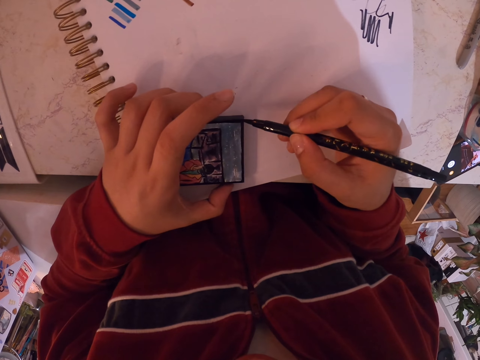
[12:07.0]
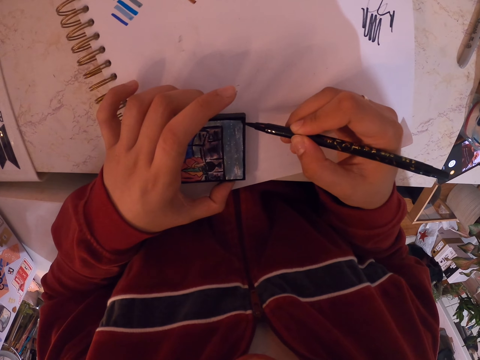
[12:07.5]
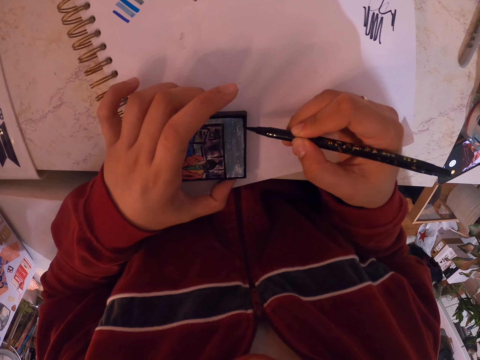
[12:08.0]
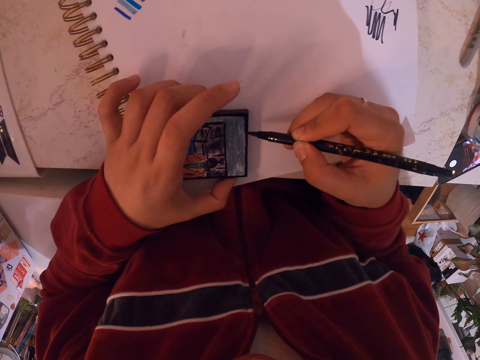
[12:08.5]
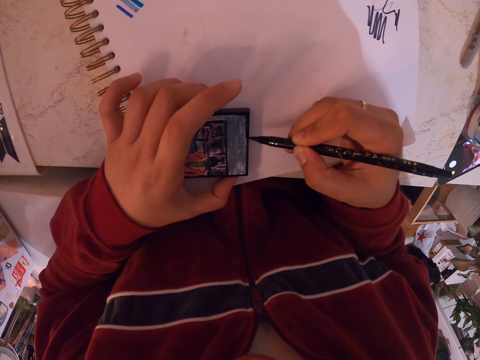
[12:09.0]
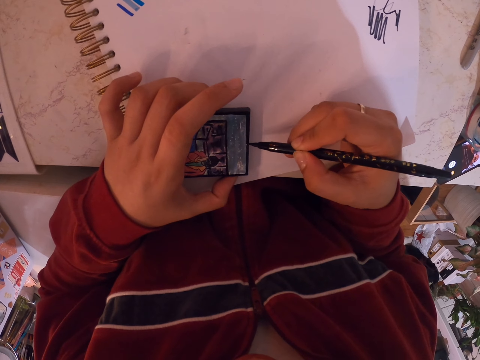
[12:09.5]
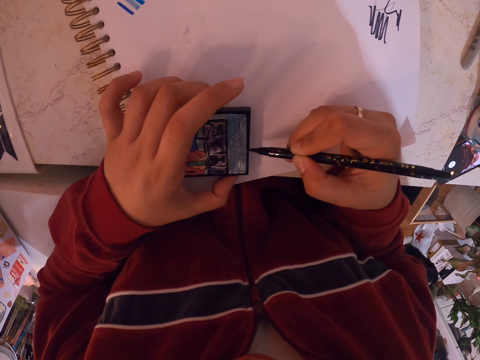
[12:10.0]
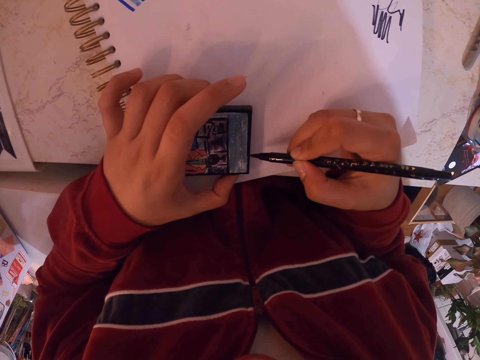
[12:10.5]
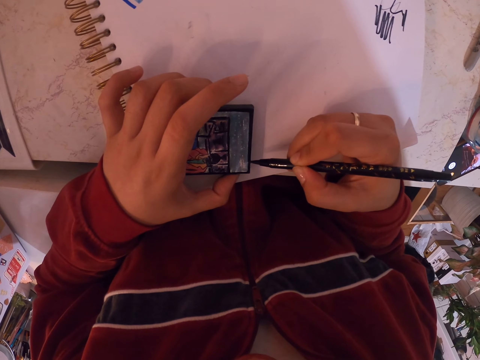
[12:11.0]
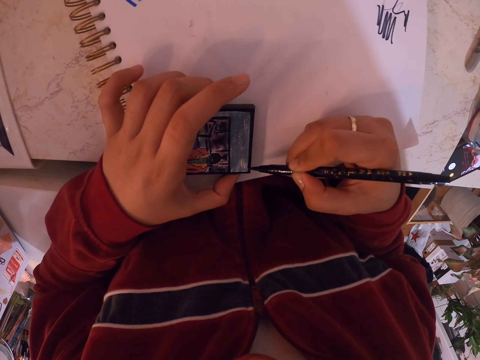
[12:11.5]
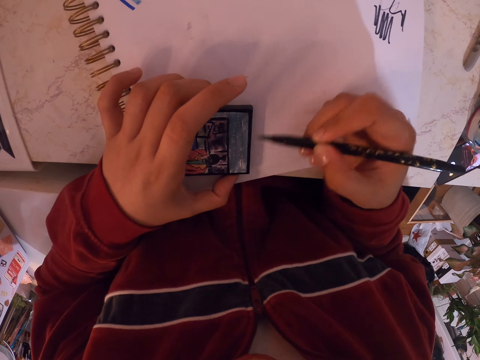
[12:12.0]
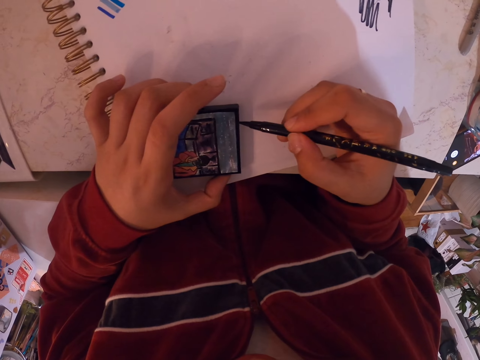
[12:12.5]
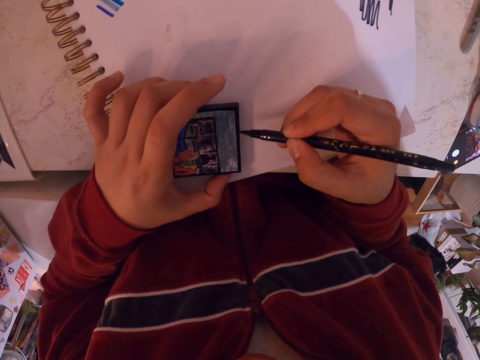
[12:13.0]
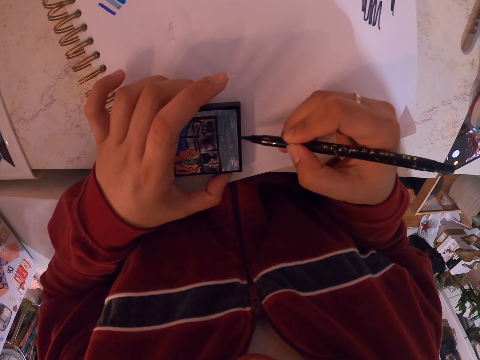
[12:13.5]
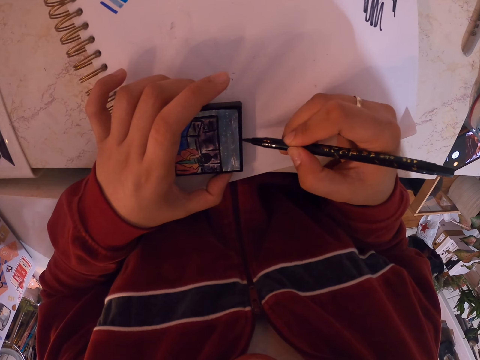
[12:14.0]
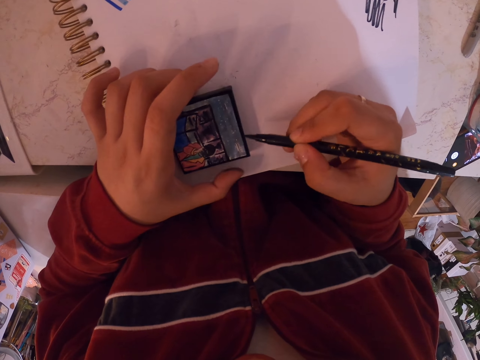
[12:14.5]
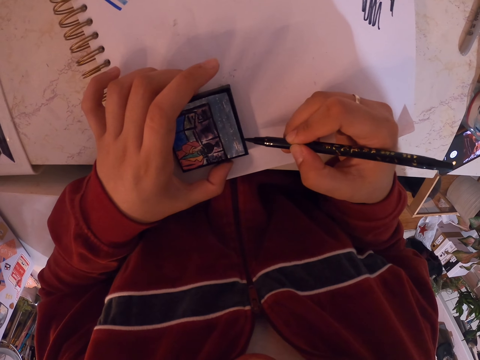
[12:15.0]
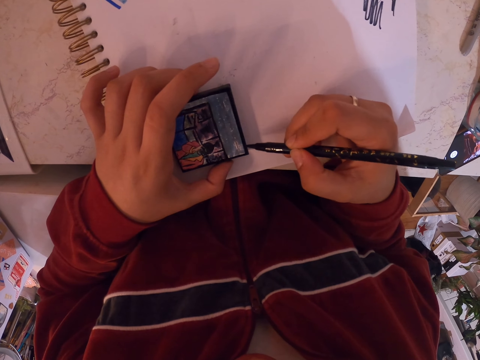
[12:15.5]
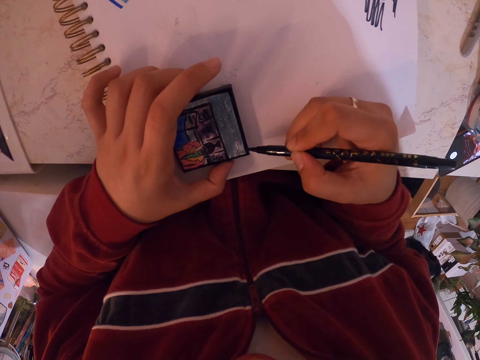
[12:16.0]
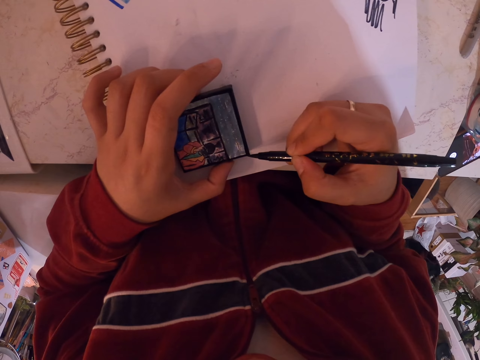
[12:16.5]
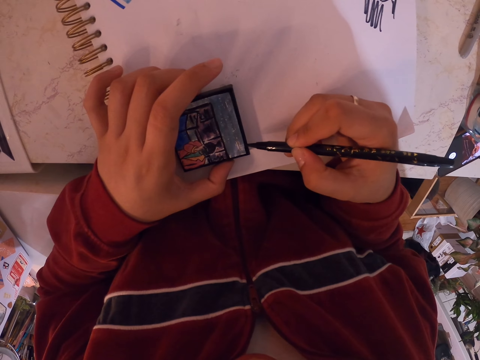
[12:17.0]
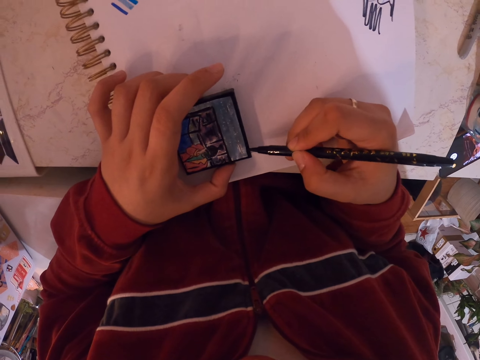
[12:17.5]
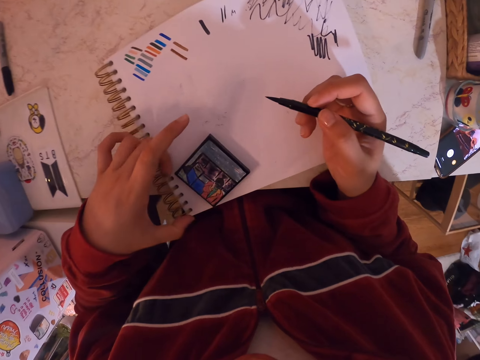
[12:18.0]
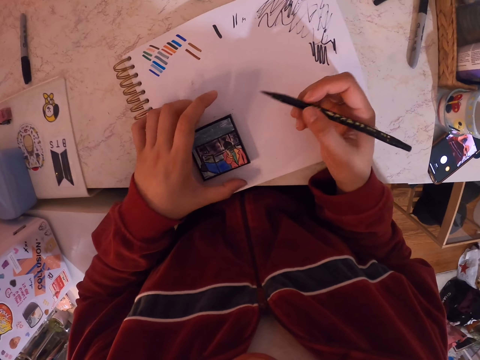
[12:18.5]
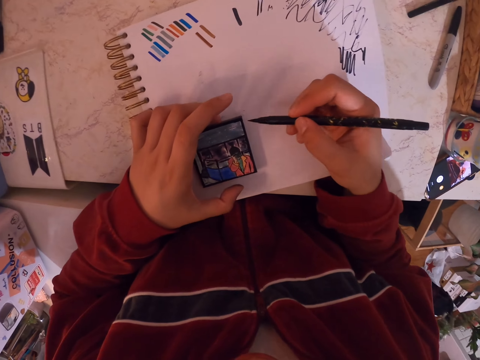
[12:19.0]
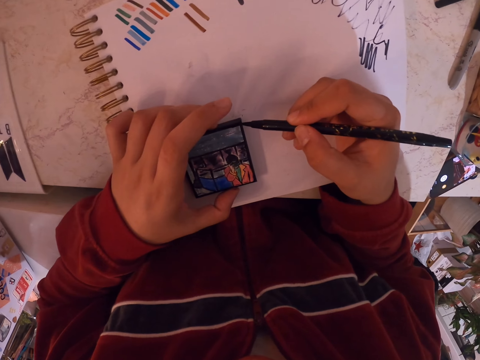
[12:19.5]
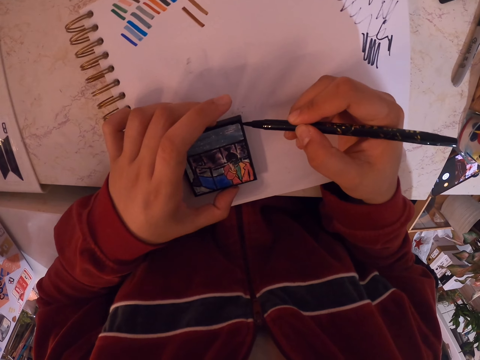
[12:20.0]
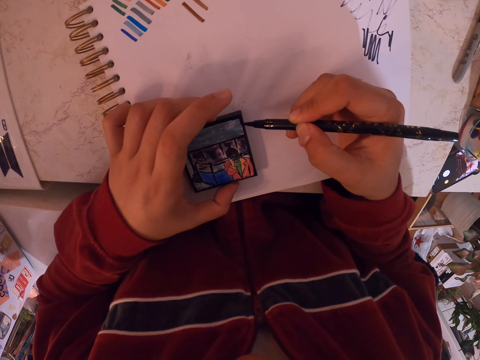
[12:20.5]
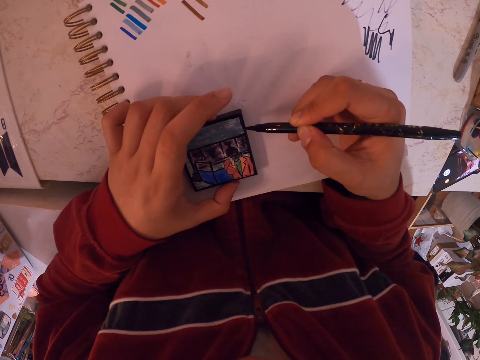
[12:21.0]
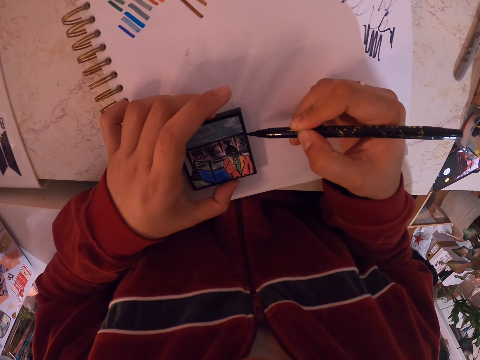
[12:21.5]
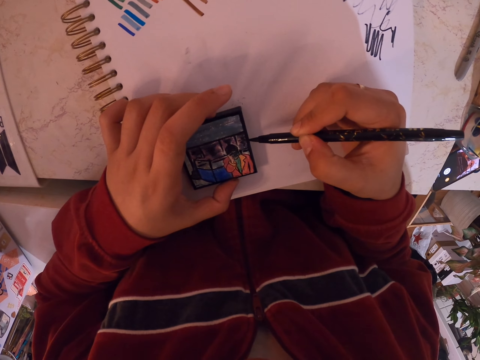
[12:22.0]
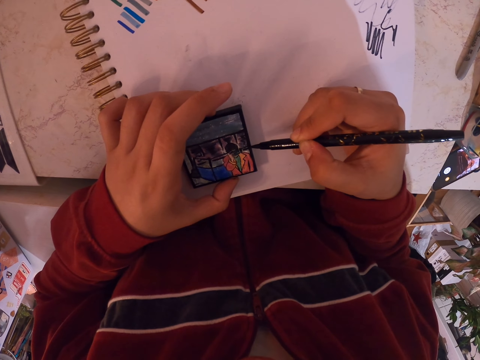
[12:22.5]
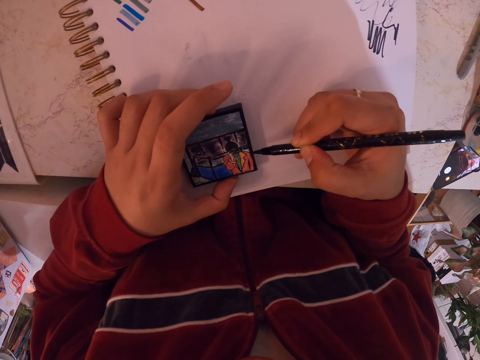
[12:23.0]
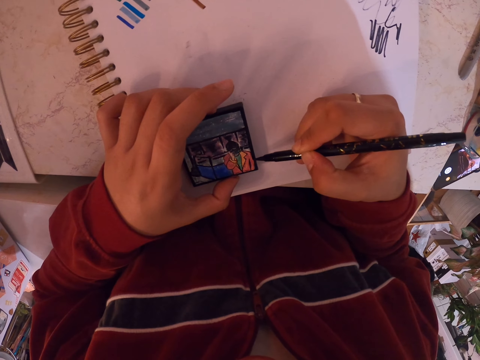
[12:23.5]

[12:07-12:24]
The camera wearer paints the painting art with a painting pen. They turn the painting art. They paint the painting art with the painting pen.

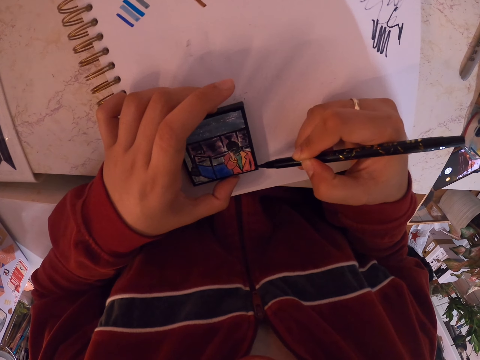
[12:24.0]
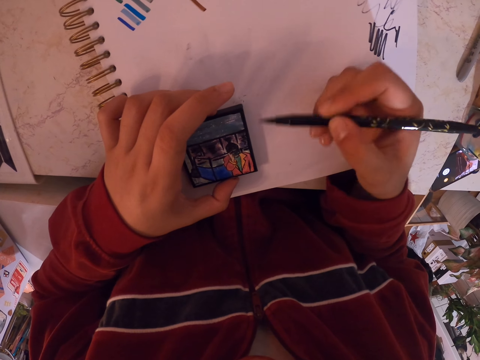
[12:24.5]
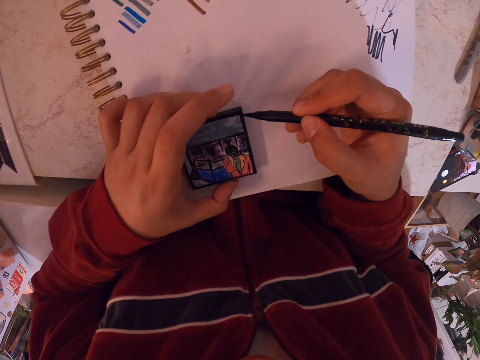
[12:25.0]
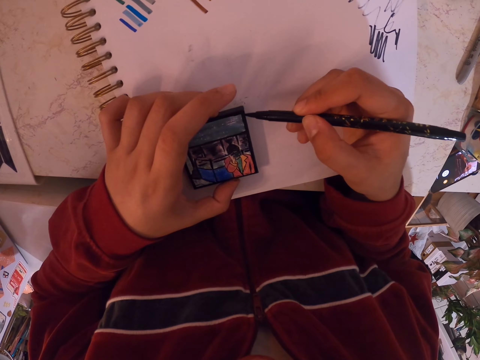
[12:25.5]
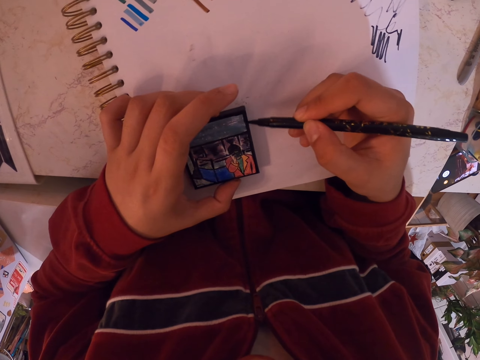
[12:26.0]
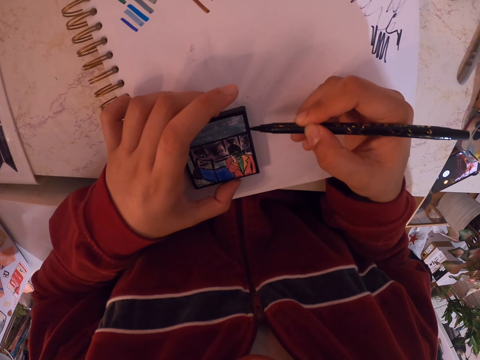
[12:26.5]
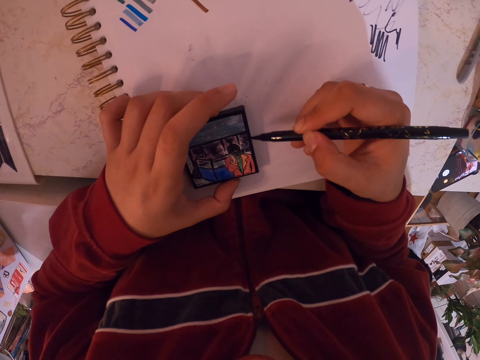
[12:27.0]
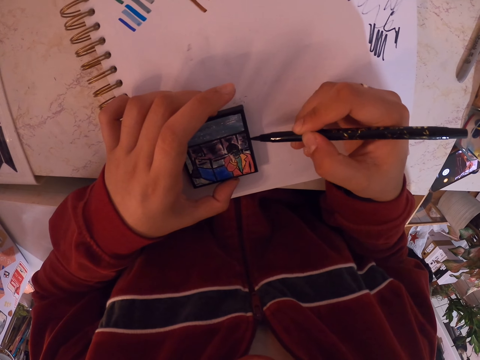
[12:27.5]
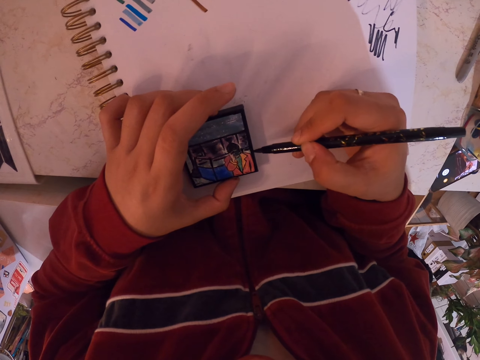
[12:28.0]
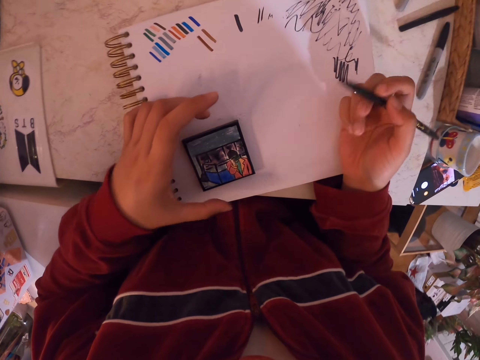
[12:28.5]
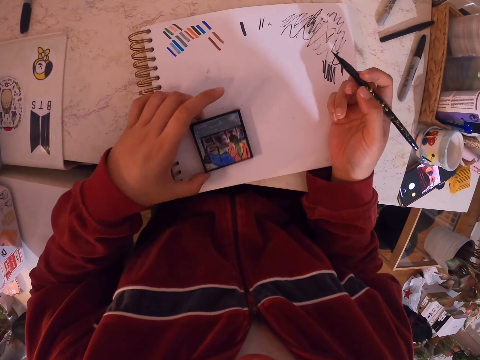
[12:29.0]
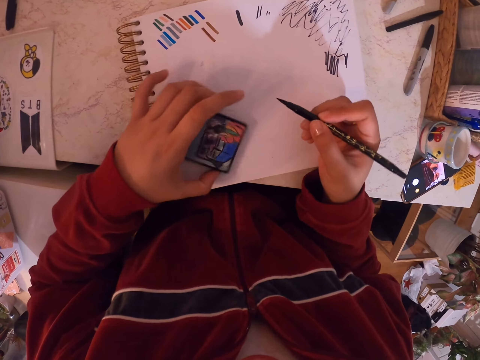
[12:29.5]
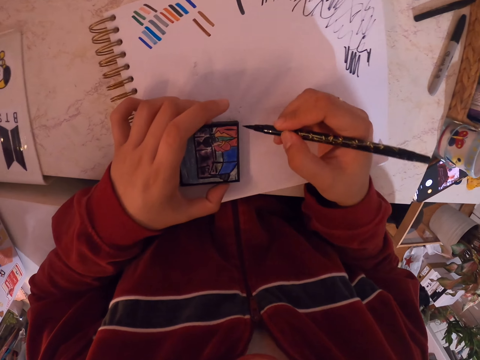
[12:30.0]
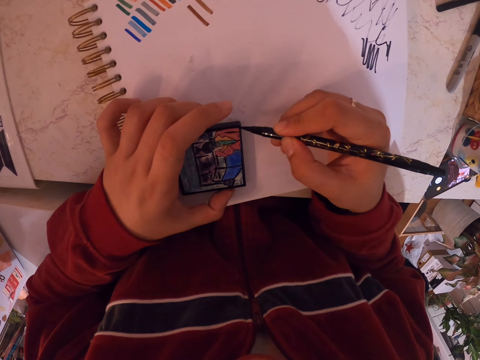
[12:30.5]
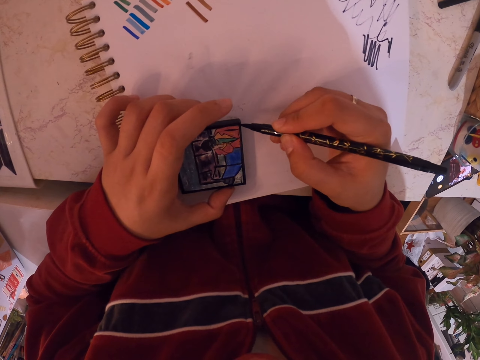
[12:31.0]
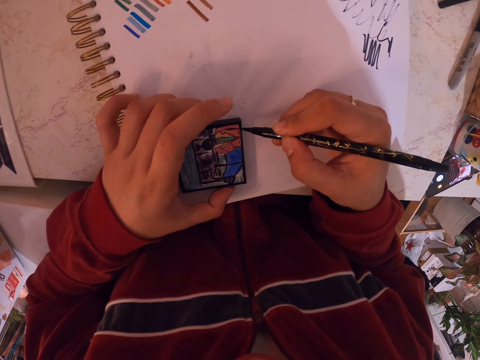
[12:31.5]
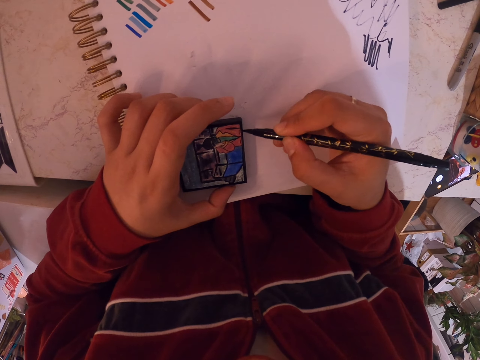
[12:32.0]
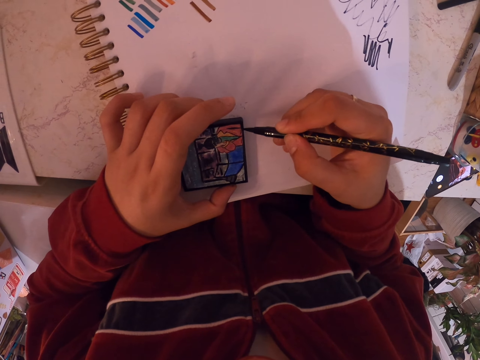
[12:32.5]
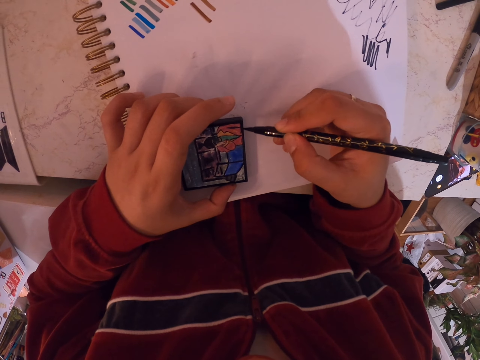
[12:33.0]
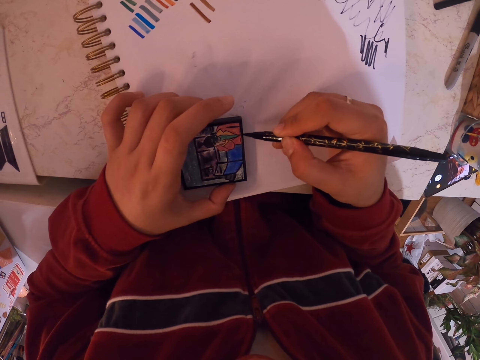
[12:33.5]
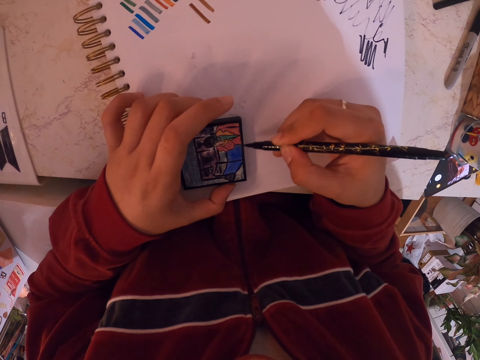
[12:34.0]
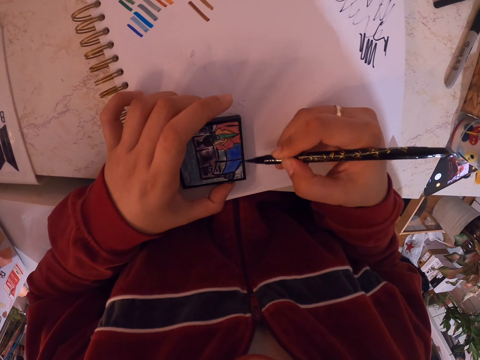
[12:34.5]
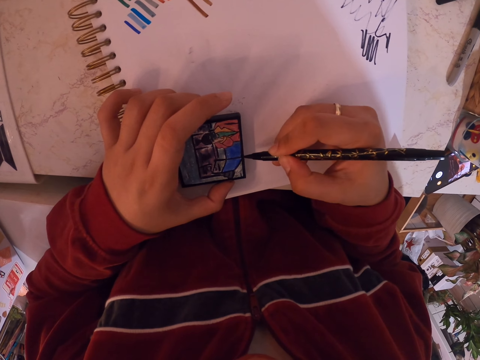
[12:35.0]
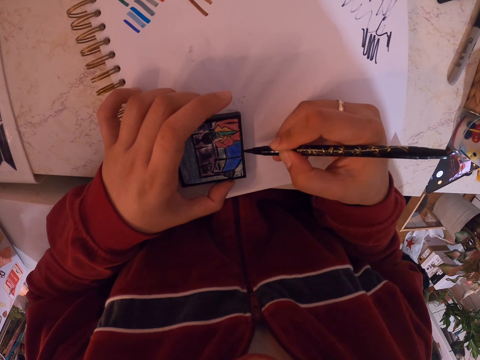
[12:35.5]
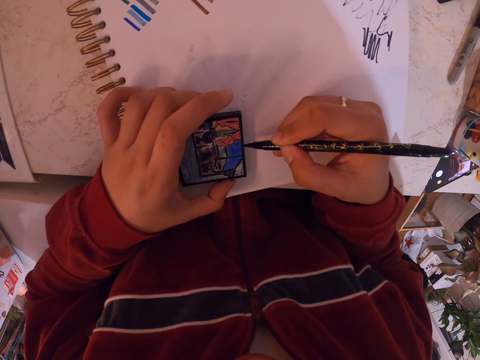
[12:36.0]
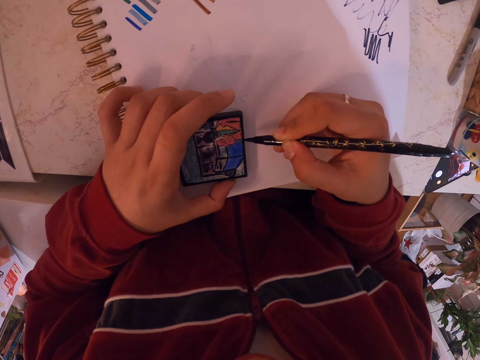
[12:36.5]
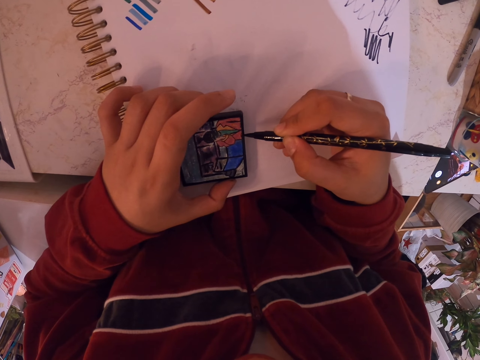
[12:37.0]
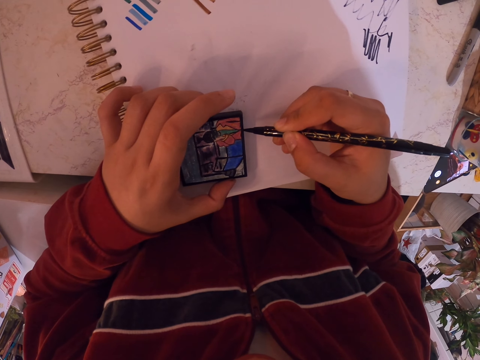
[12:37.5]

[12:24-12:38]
The camera wearer turns the painting art. They paint the painting art with a painting pen.
